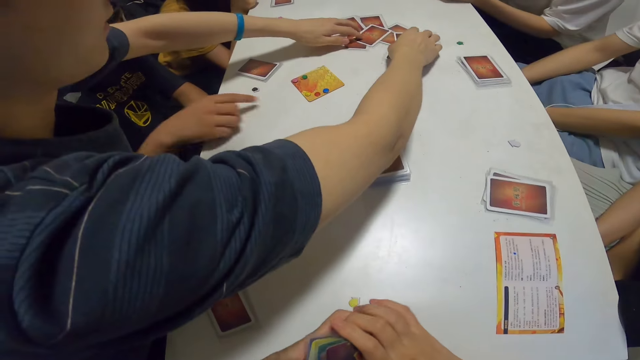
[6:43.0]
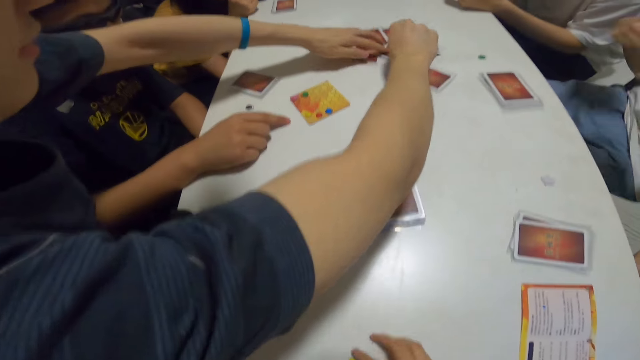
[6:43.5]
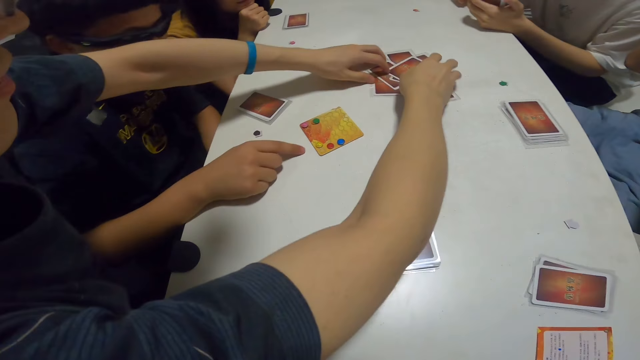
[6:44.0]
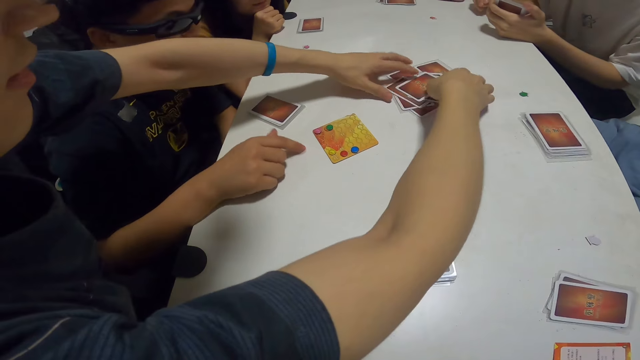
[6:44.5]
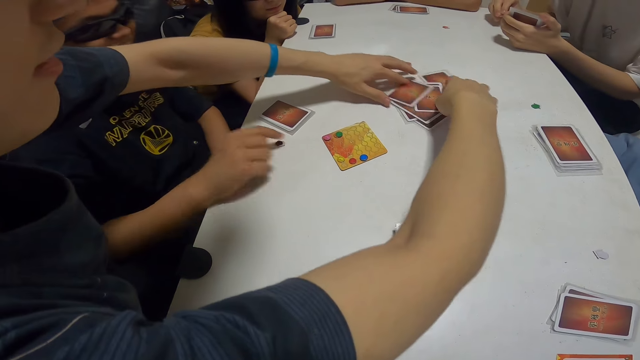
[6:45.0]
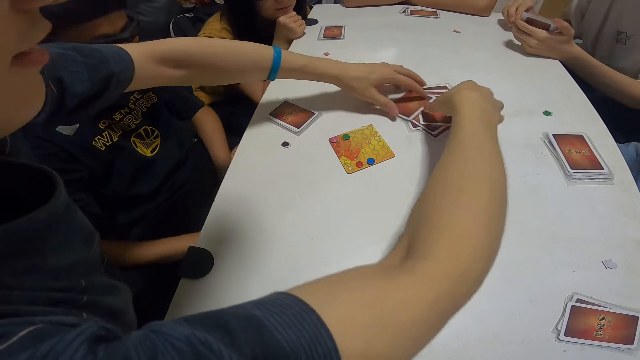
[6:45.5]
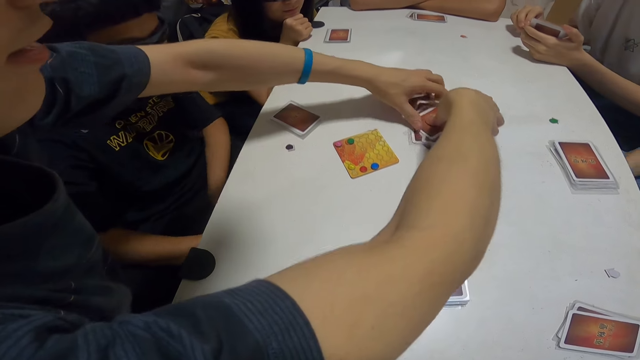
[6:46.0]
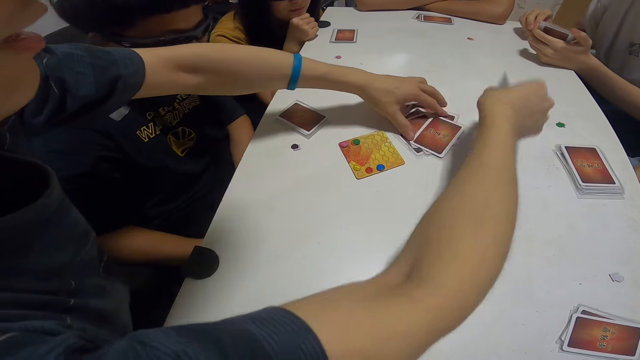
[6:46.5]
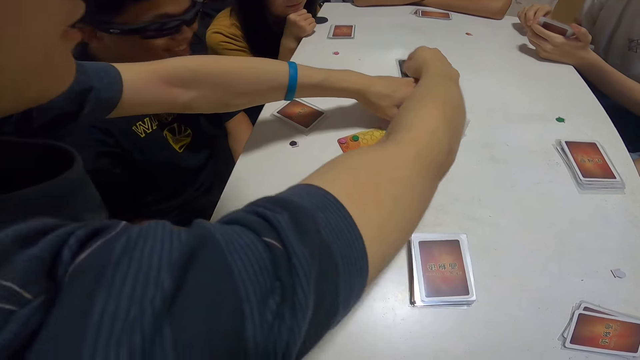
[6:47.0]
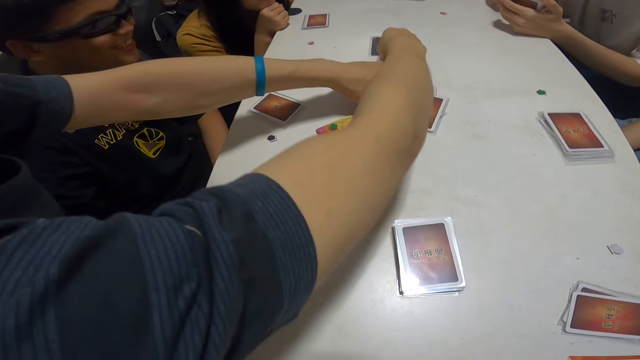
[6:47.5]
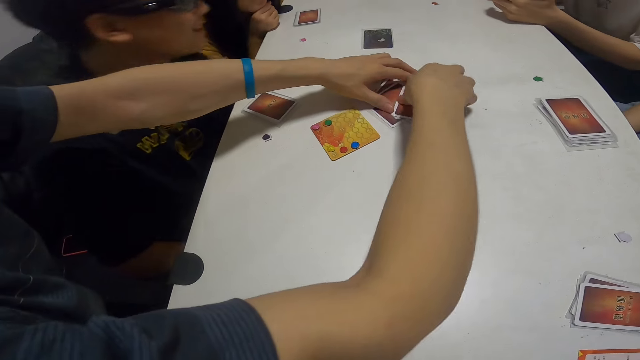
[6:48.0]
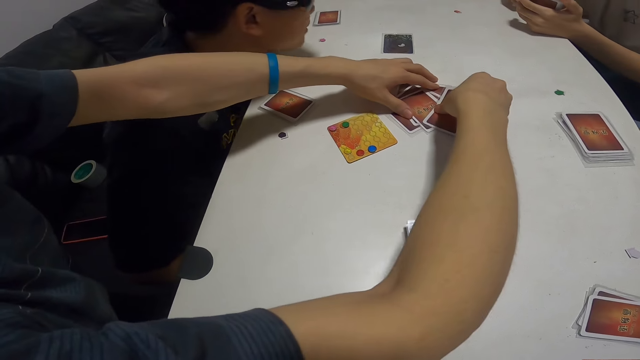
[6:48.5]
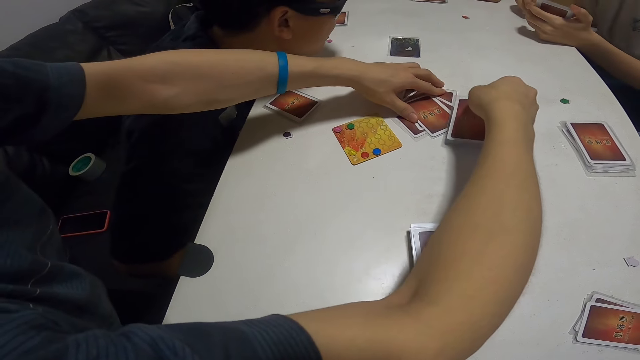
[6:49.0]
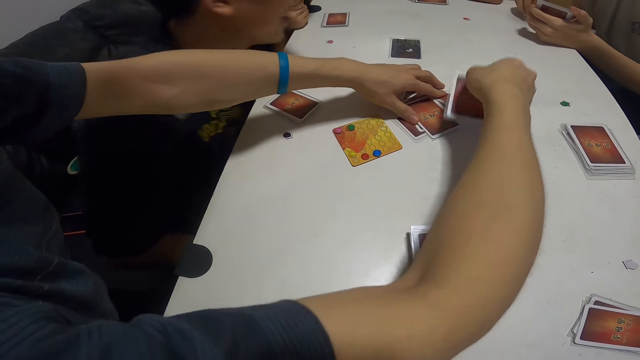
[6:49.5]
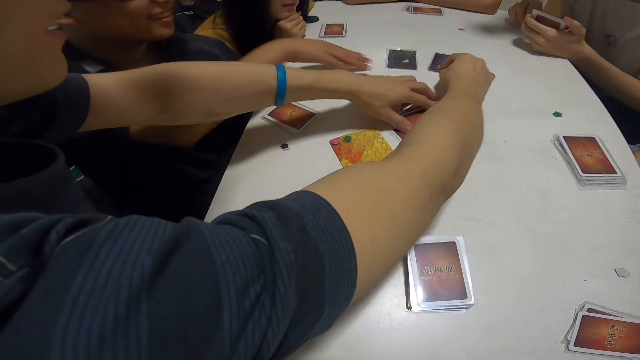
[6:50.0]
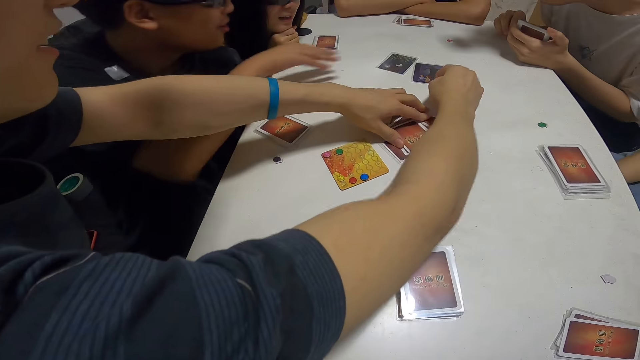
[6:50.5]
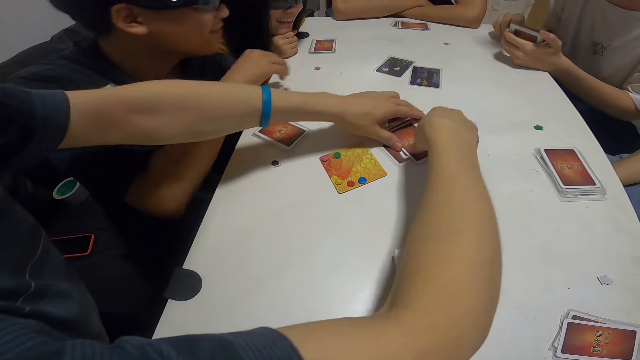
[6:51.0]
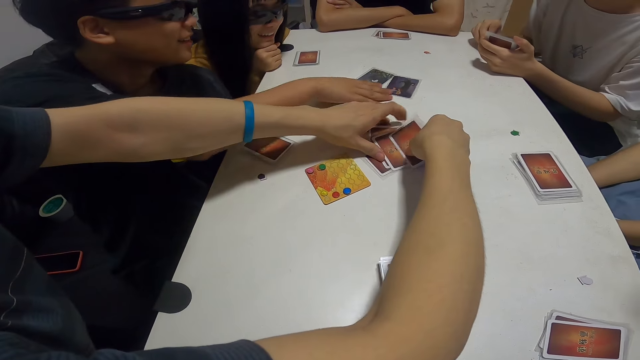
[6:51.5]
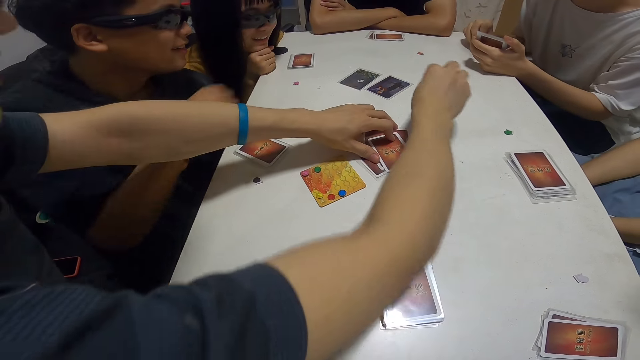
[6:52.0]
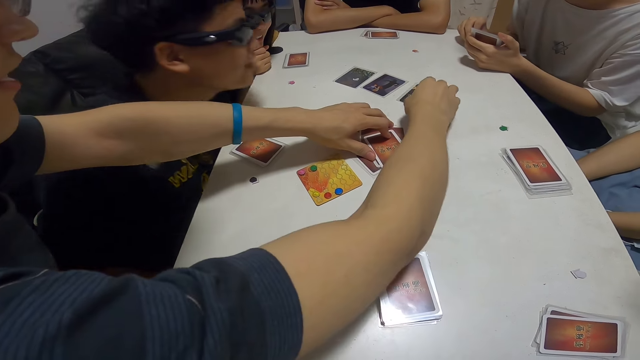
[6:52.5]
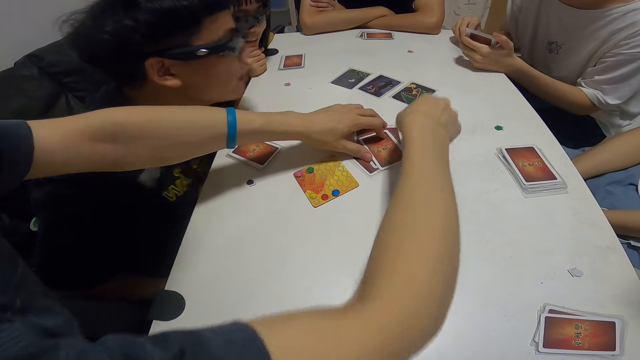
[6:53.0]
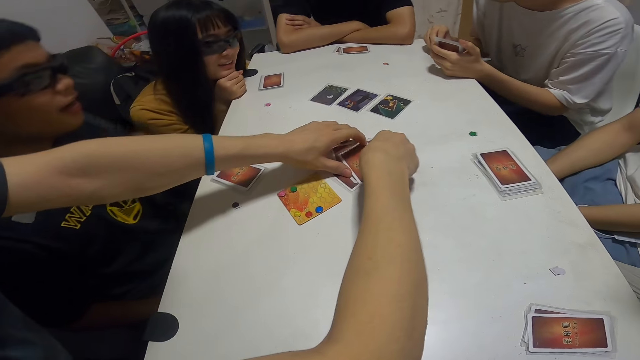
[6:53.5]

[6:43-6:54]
A person sorts cards on the table. Another person moves his body. The first person sorts the cards, places the card on the table, picks up a card, and places the card on the table. The other person touches the card and pulls the card. The first person picks up a card, places the card on the table, and picks up a card.

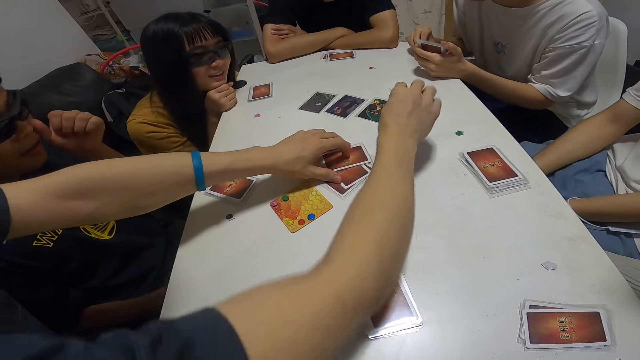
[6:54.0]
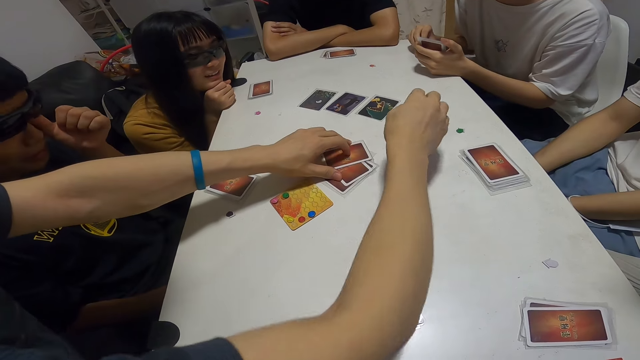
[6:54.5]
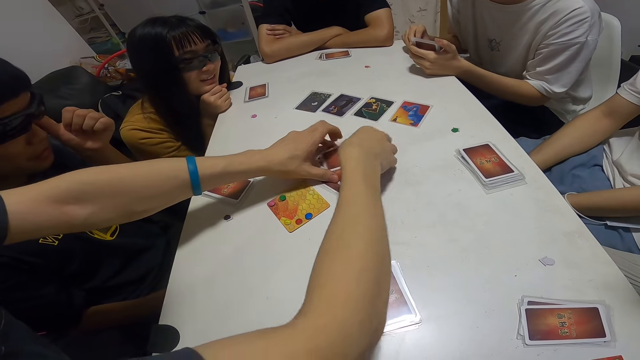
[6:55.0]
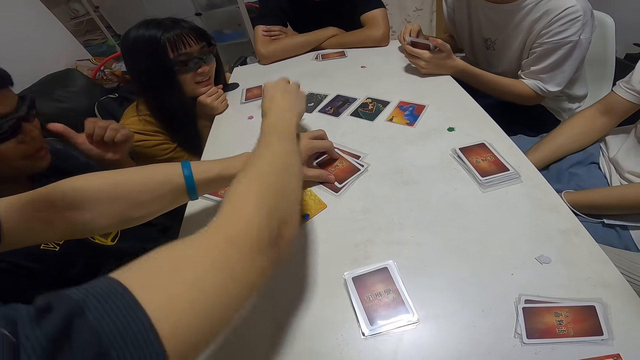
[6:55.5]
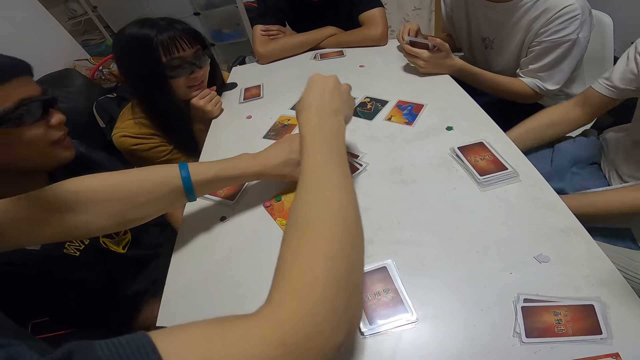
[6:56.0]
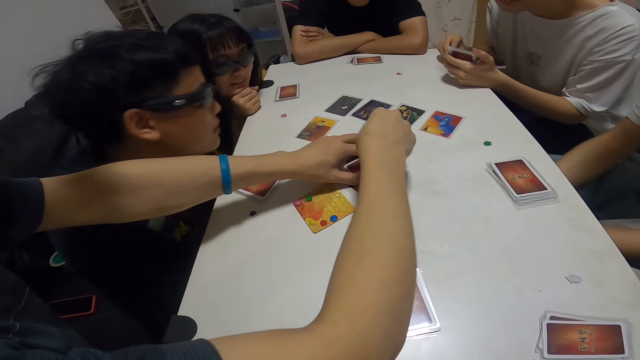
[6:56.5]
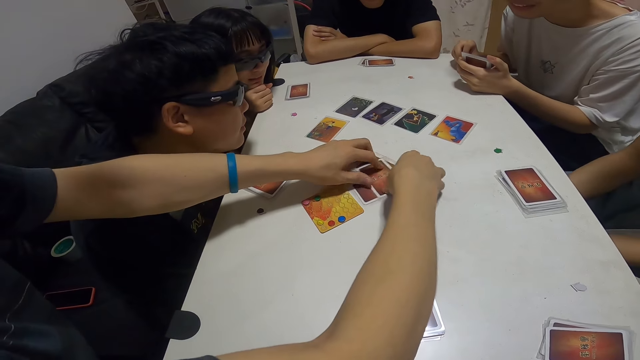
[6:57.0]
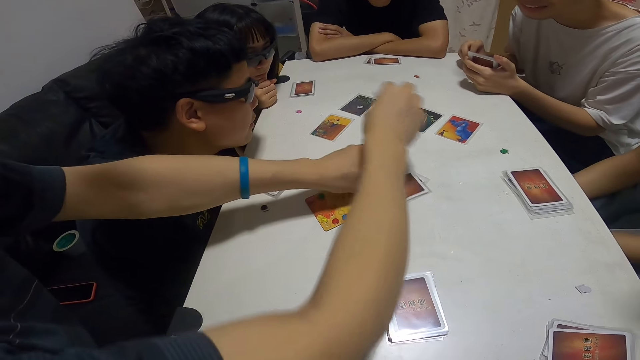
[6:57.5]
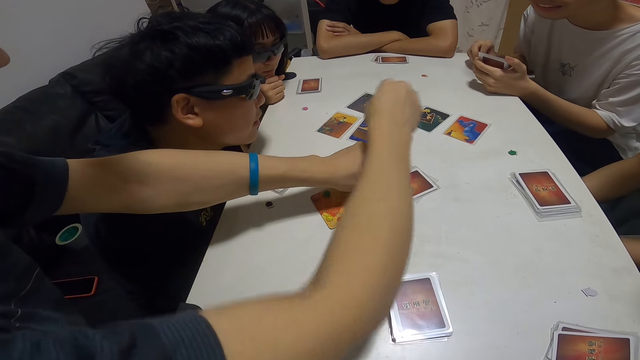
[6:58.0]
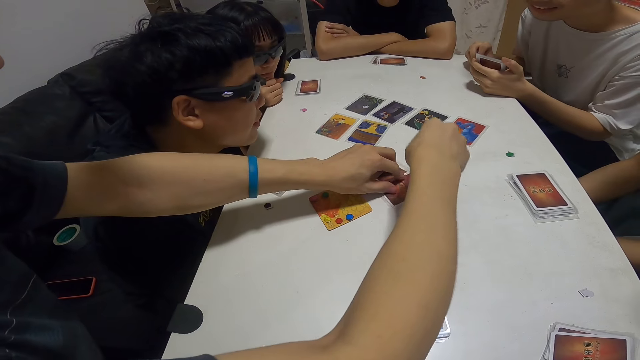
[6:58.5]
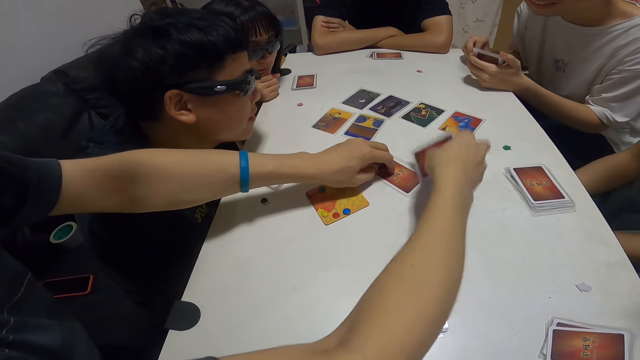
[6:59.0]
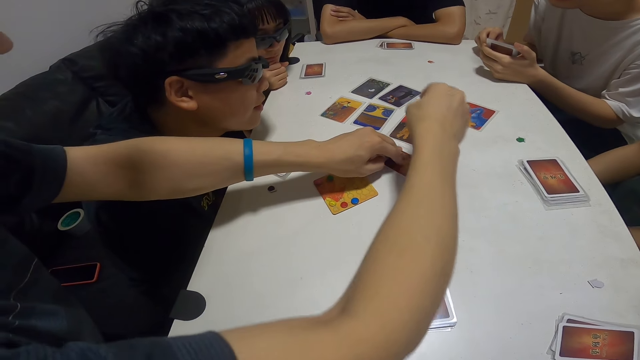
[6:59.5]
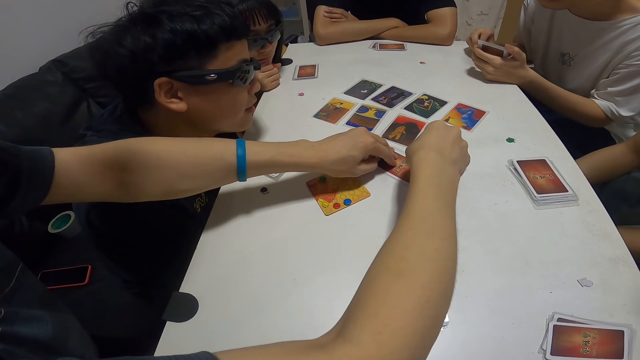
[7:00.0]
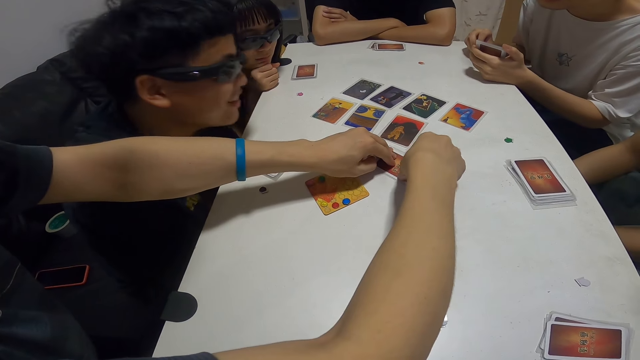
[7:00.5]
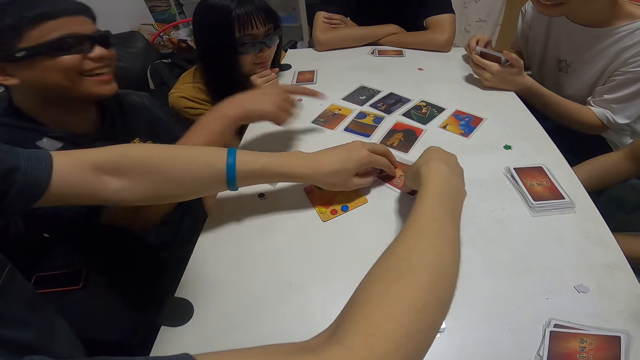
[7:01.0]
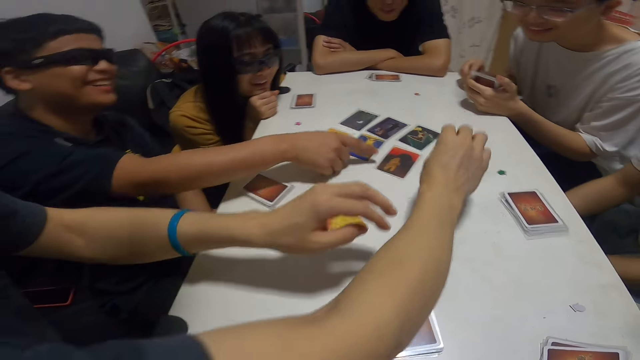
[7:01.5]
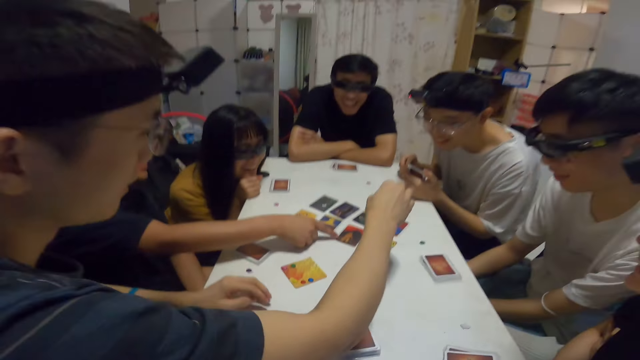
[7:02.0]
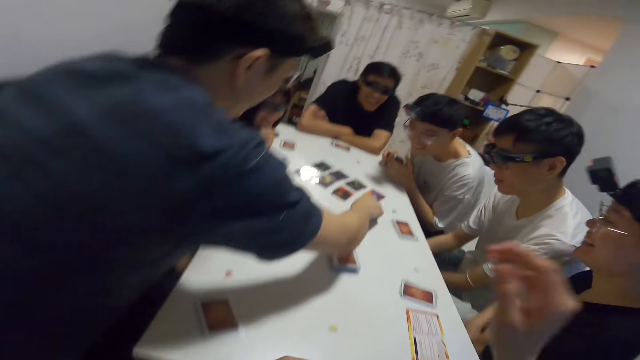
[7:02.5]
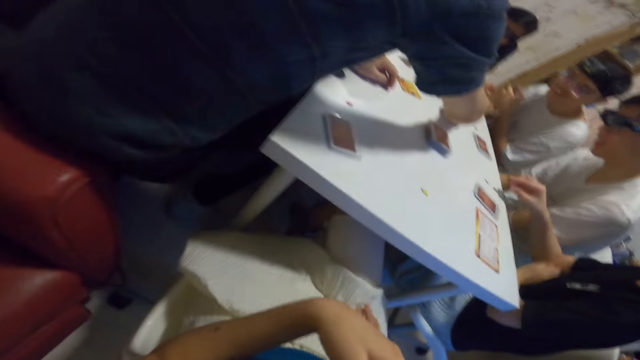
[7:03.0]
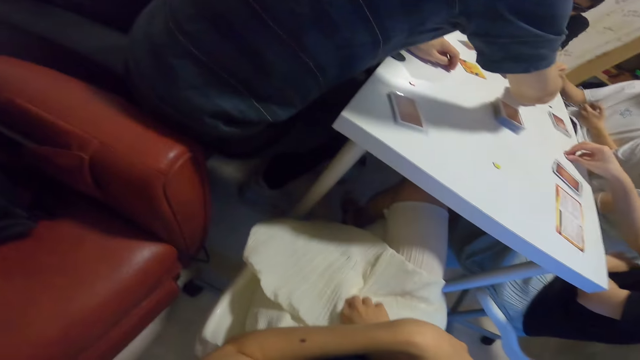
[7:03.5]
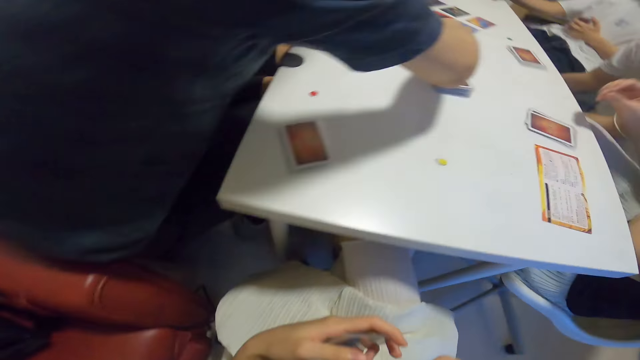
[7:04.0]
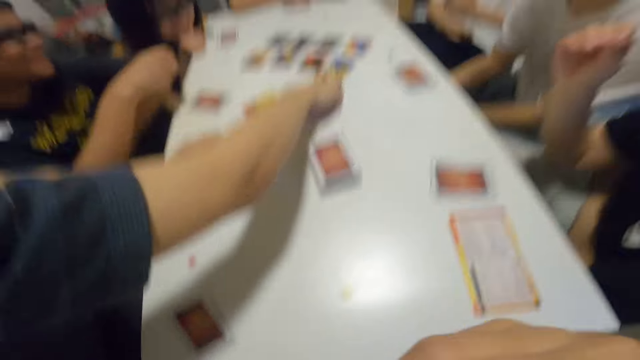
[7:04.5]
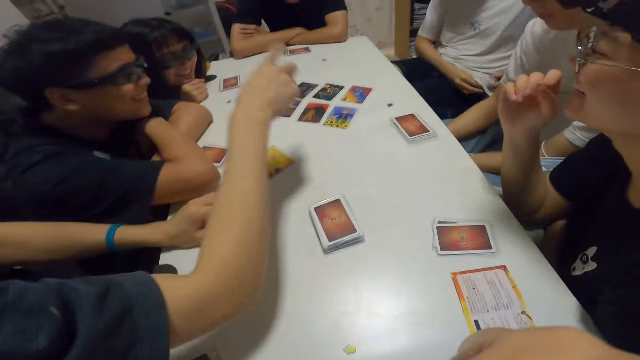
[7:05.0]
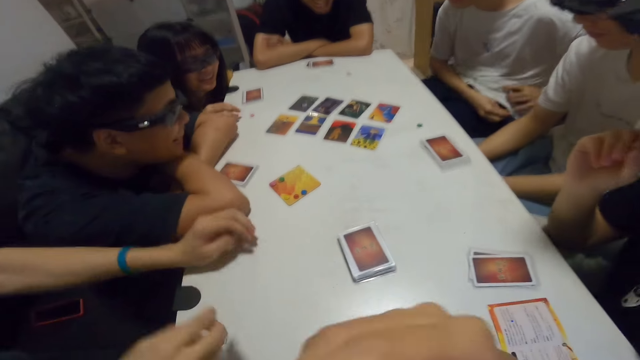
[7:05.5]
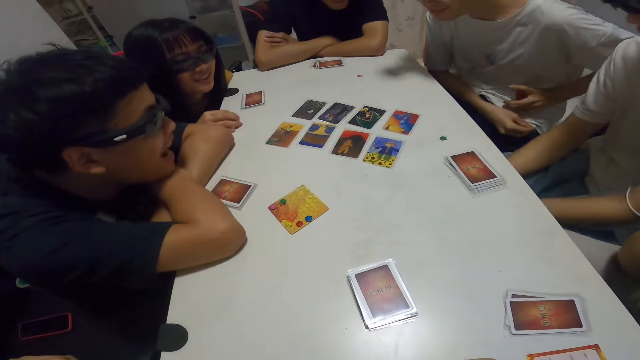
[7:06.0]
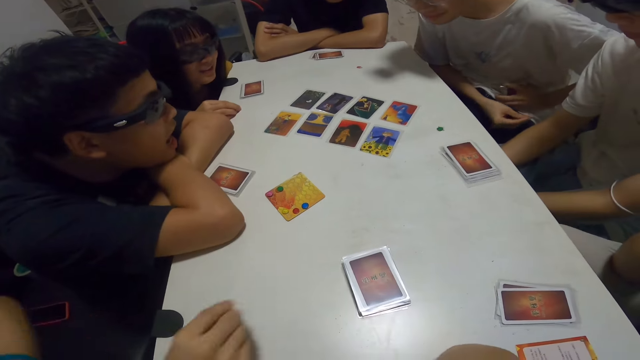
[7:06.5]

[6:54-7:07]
A person places the card on the table, picks up a card, and places the card on the table. Another person leans forward. A third person moves his hands. The first person picks up a card, places the card on the table, picks up a card, and places the card on the table. The second person points at the card on the table. The first person picks up a card, places the card on the table, and stands up. The camera wearer hits the table with her hand. A fourth person picks up an assorted sticker card. A fifth person leans on the seat. The first person raises his hand. The second person places his hand on the table. The fourth person holds his chin. The fifth person moves forward.
